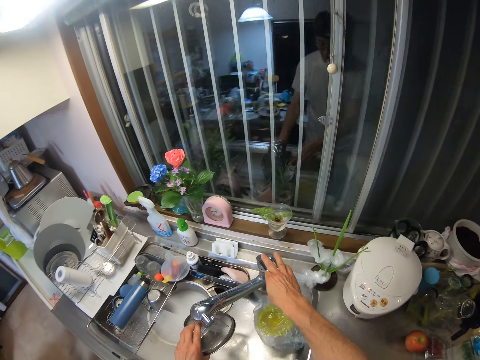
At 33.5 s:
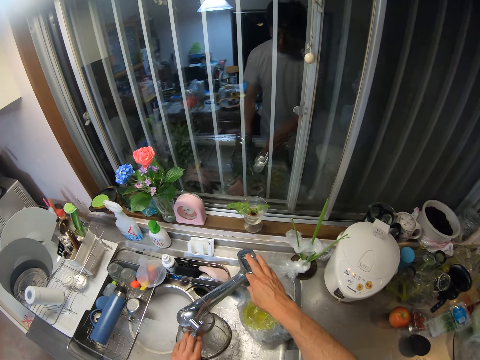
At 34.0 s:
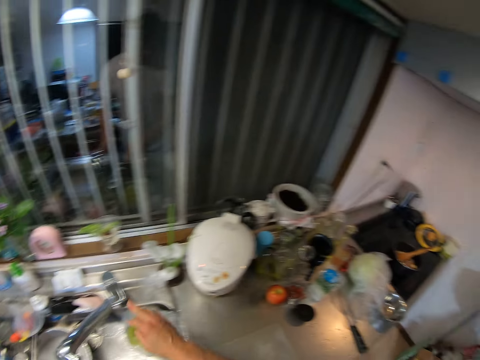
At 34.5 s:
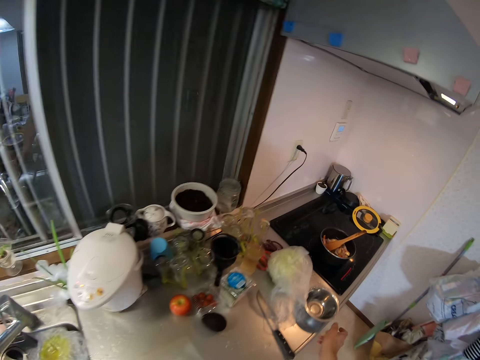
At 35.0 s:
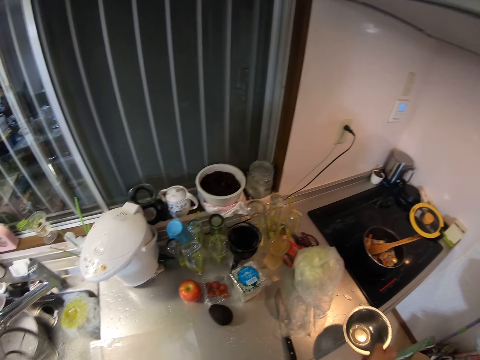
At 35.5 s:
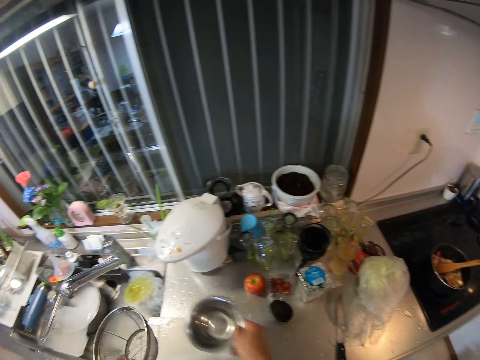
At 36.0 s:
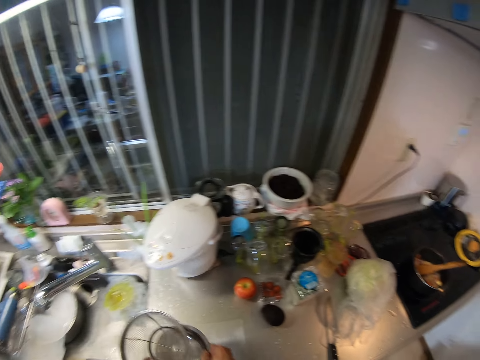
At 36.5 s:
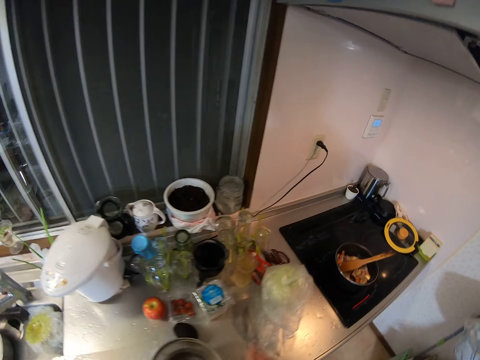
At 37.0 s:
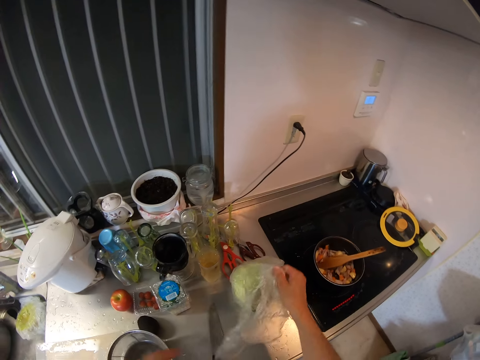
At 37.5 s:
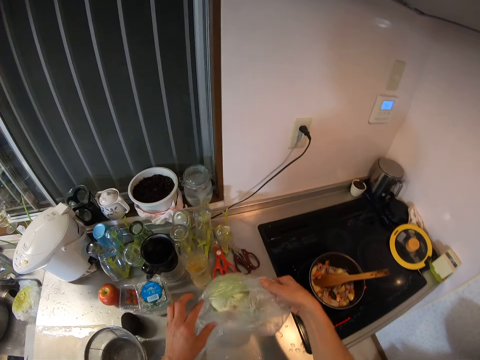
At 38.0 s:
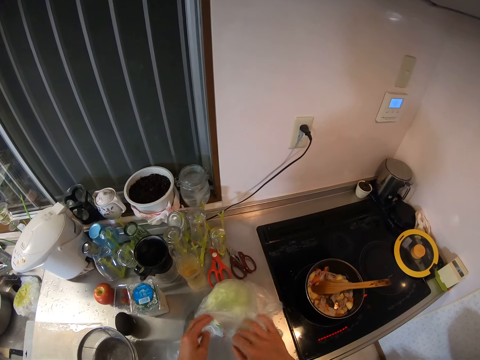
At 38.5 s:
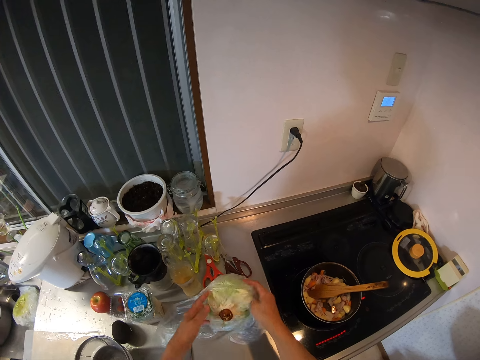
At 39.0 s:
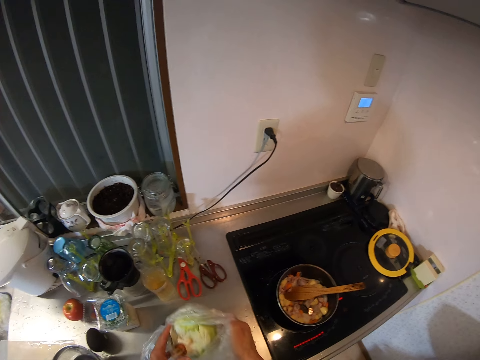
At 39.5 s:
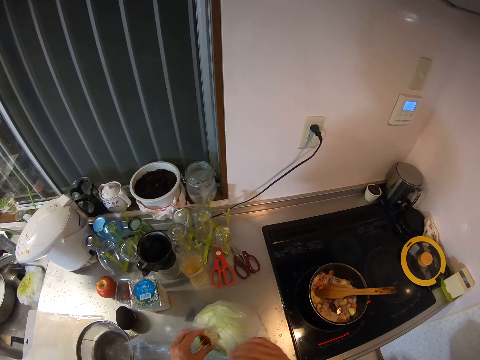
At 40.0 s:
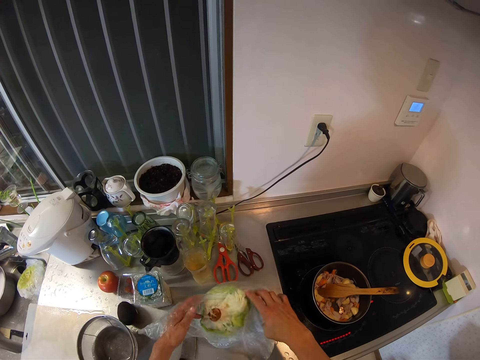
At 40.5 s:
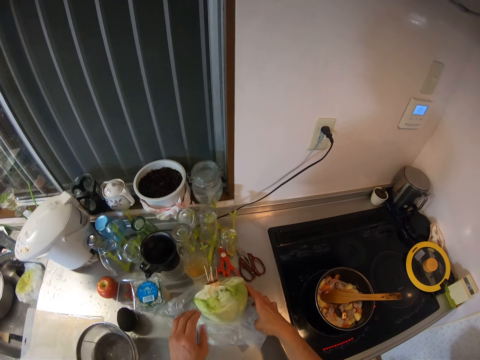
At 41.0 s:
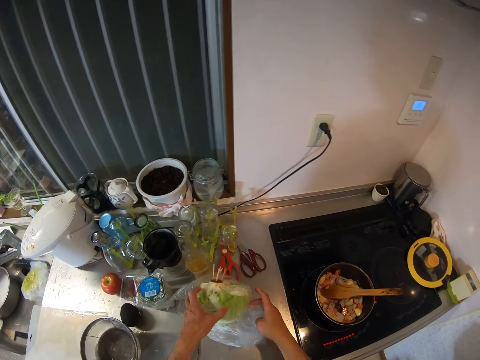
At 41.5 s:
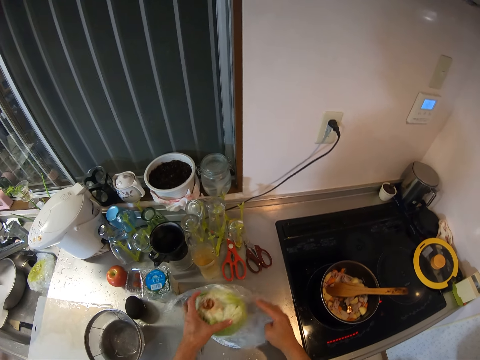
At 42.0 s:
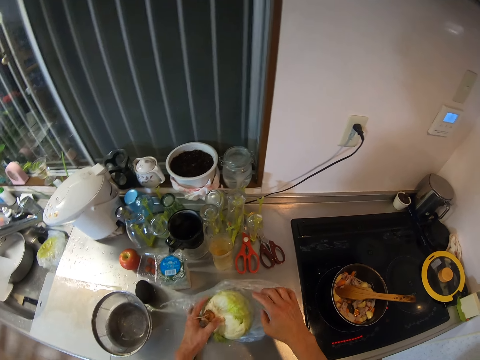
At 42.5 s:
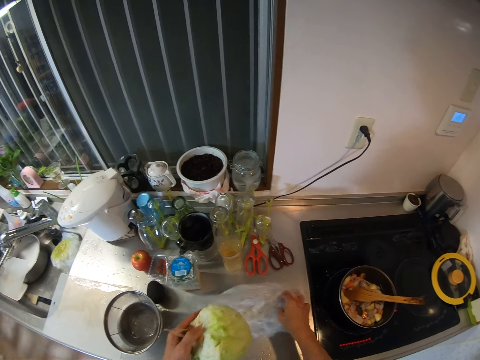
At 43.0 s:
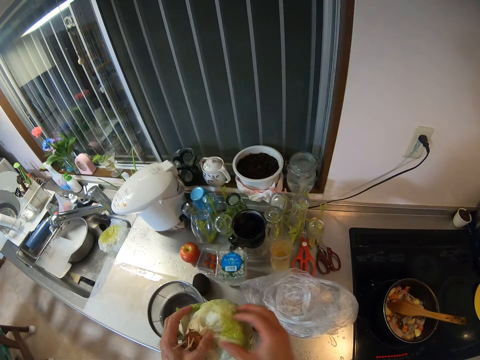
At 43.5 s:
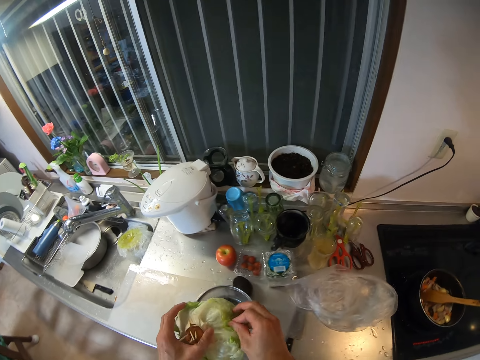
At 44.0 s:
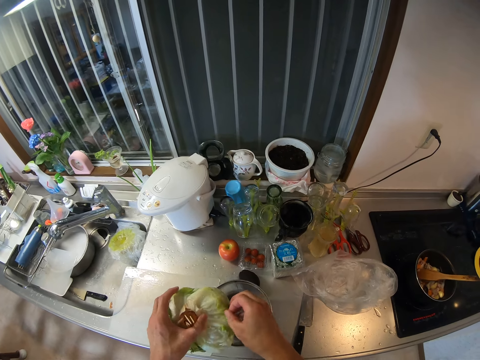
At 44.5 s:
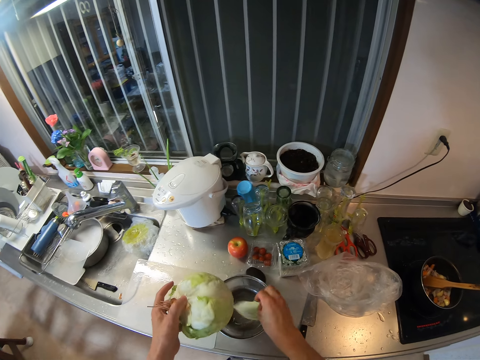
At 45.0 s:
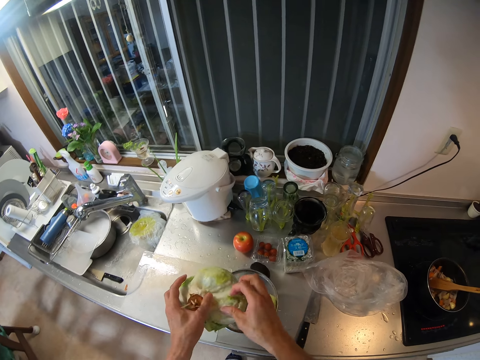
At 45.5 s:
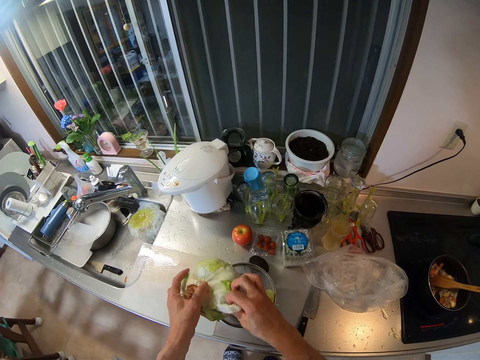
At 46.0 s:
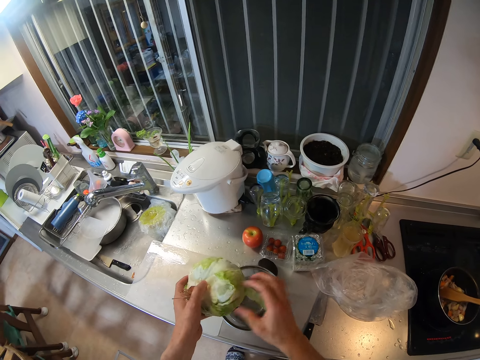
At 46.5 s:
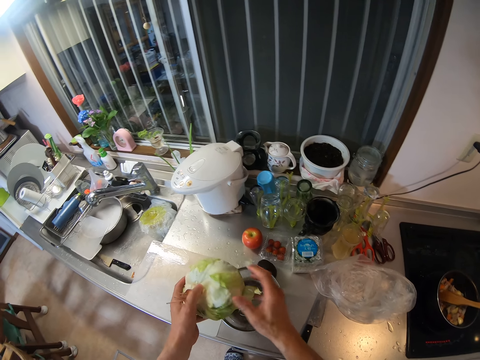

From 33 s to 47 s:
The camera wearer opens the kitchen tap with her right hand. She rinses the colander or strainer under the running water from the tap. She closes the tap with her right hand. She picks up the metal bowl from the table with her right hand. She pours water from the metal bowl. She bends the bowl into the sink. She puts the colander and the bowl together. She drops the colander and the bowl on the table. She unwraps the cabbage. She opens a nylon with both hands. She picks out the cabbage from the nylon with her left hand. She moves the paper bag. She peels off the cabbage into the colander on the table. She places the leaves in the strainer. She removes the cabbage leaves.

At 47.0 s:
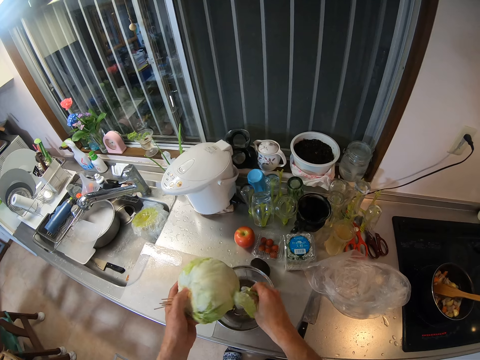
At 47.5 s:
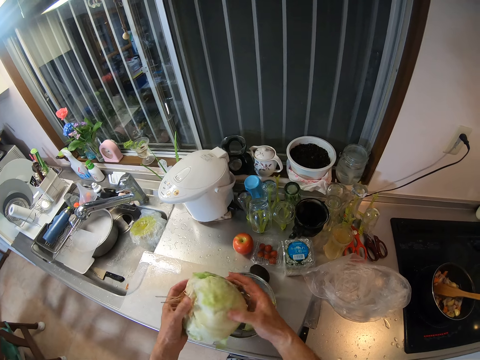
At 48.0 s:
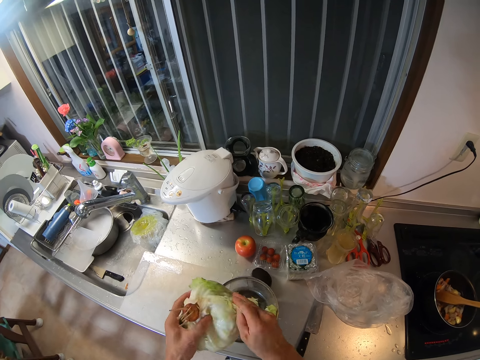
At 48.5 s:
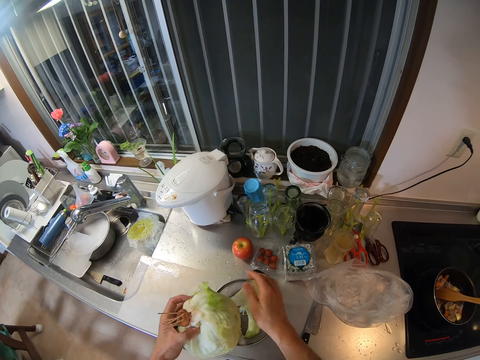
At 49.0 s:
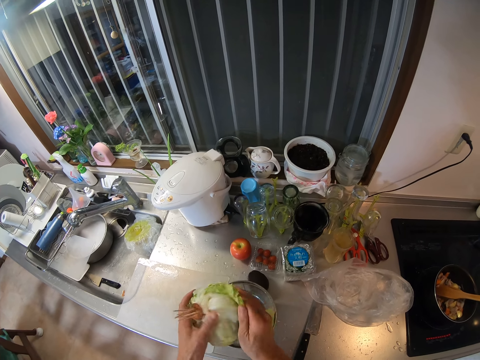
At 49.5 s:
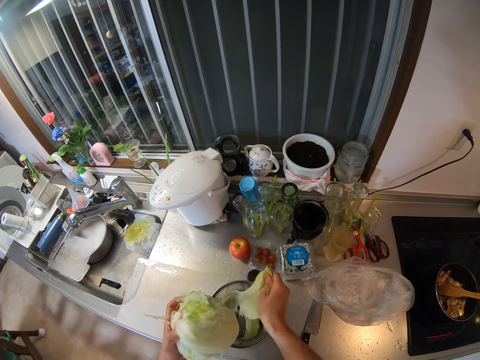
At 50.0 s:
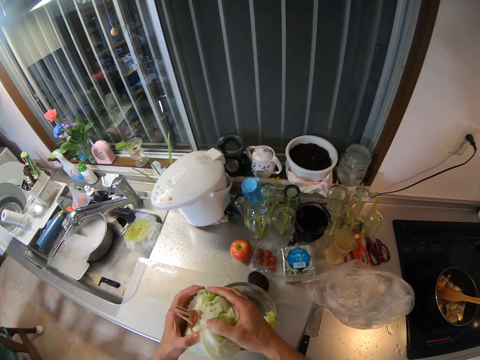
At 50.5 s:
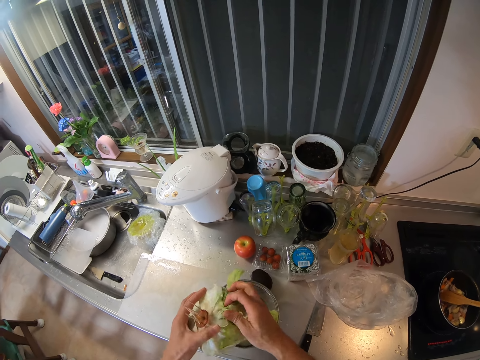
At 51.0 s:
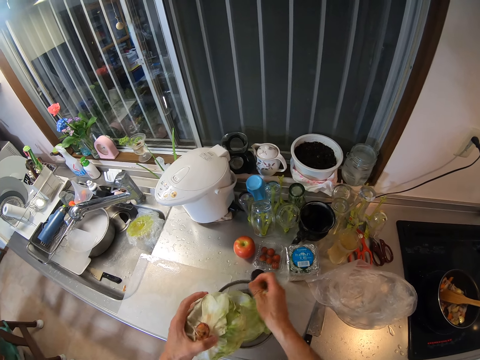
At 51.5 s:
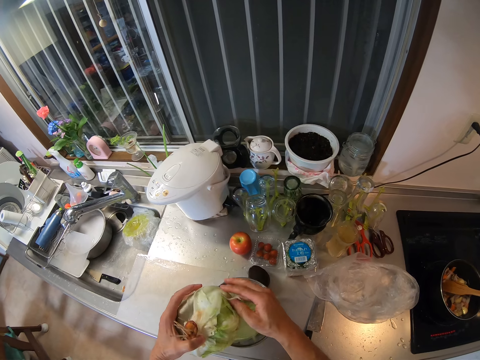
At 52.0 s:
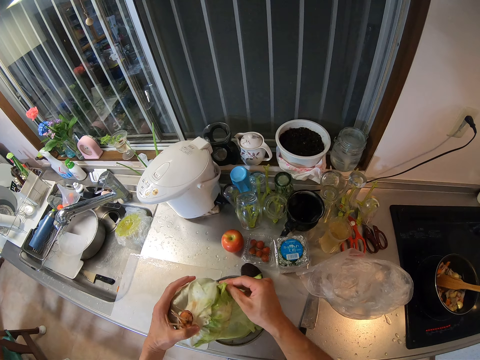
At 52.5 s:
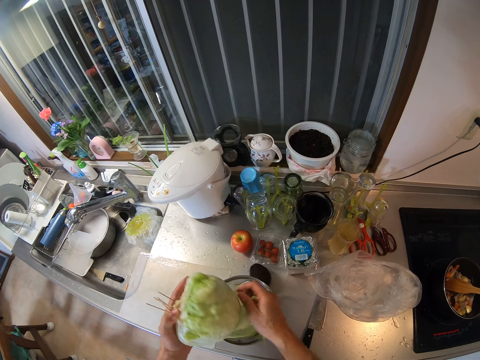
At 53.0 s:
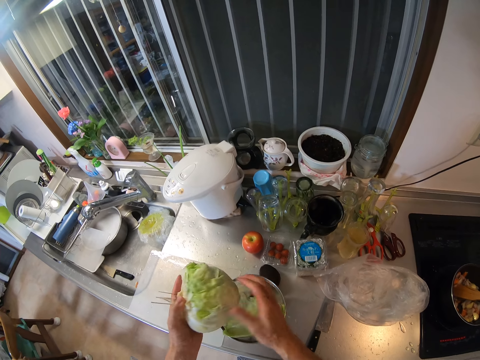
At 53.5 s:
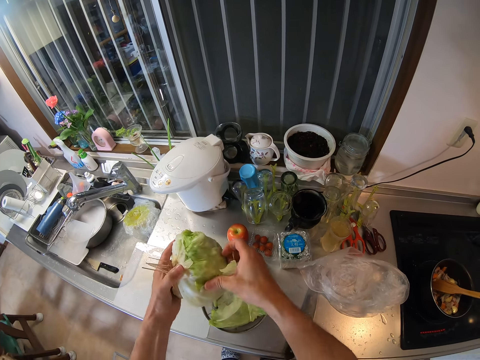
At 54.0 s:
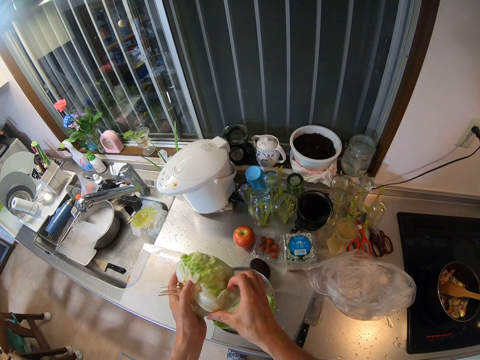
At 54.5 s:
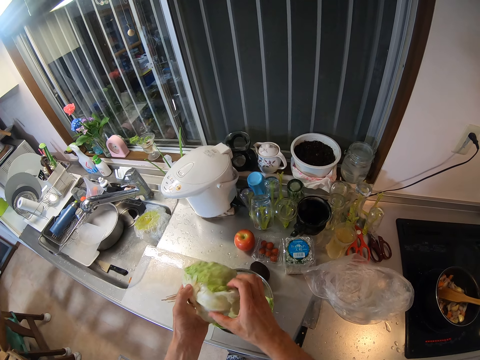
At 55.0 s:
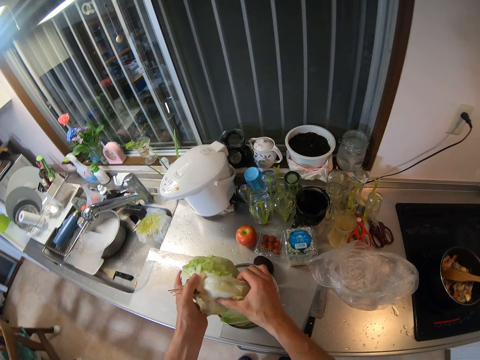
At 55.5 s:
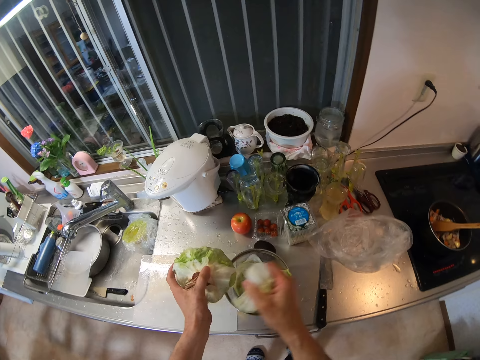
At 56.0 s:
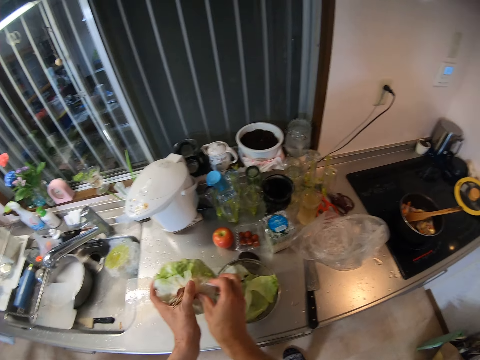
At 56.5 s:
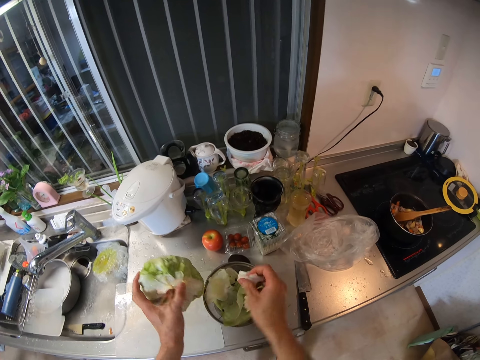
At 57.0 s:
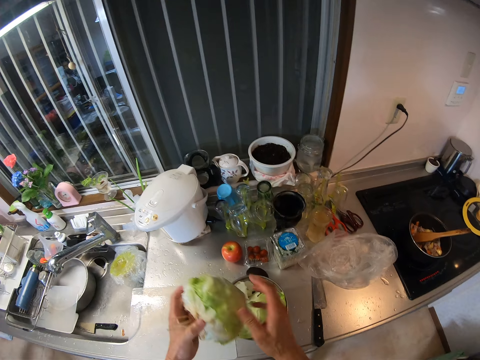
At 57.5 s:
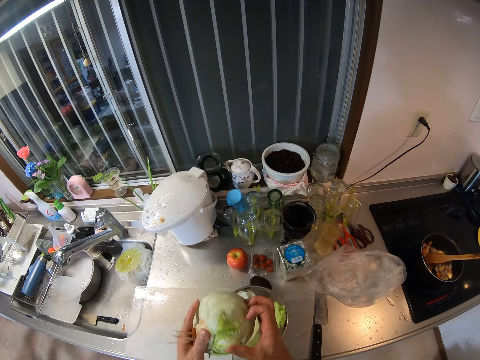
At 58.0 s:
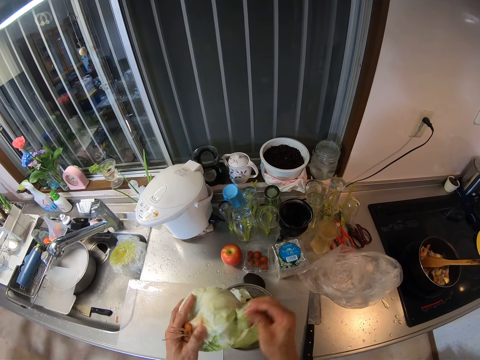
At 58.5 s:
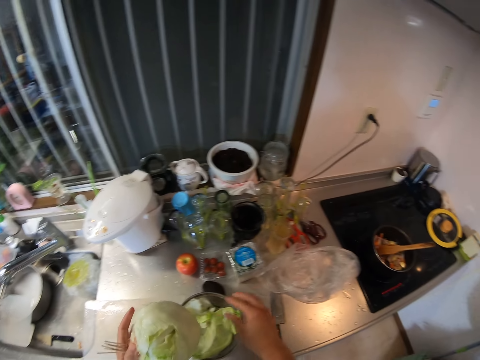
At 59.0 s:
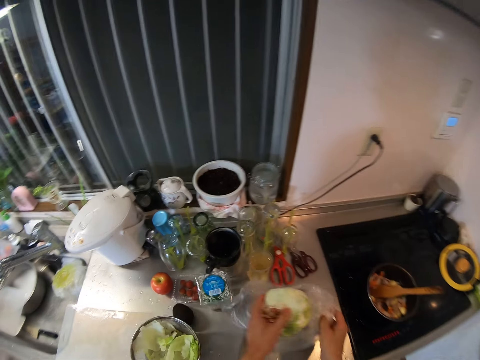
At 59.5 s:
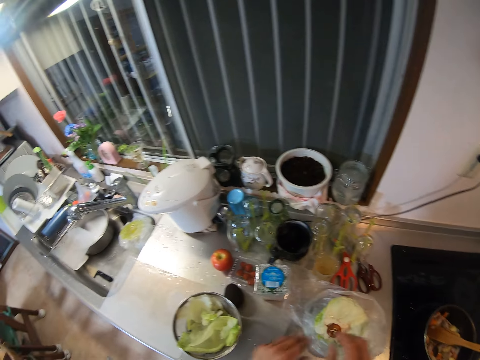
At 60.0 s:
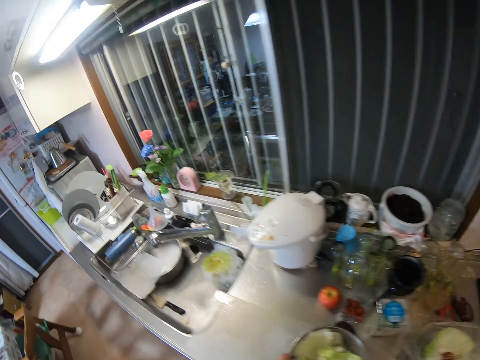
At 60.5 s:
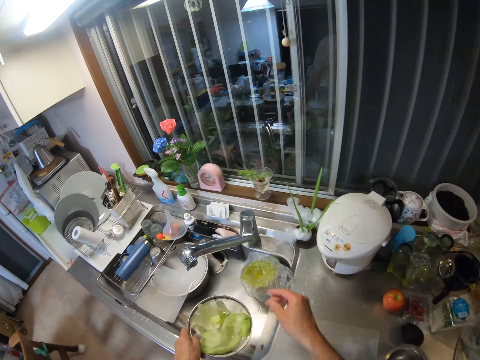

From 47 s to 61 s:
The camera wearer places the leaves in the strainer. They remove the cabbage leaves. They place the leaves in the strainer. They remove the cabbage leaves. They place the leaves in the strainer. They remove the cabbage leaves. They place the leaves in the strainer. They remove the cabbage leaves. They place the leaves in the strainer. They remove the cabbage leaves. They place the leaves in the strainer. They remove the cabbage leaves. They place the leaves in the strainer. They remove the cabbage leaves. They place the leaves in the strainer. They drop the bunch of cabbage into the nylon on the table. They pick up the colander from the table with both hands.
